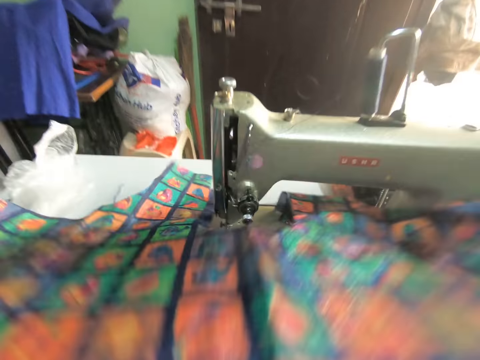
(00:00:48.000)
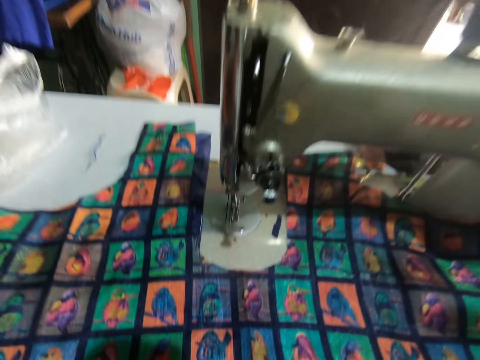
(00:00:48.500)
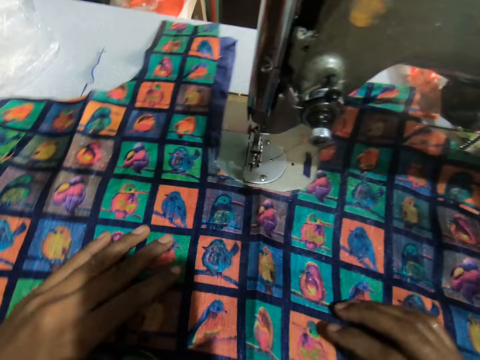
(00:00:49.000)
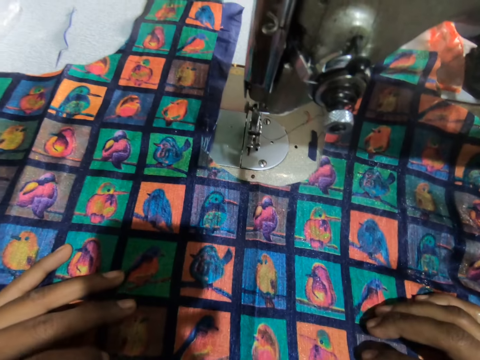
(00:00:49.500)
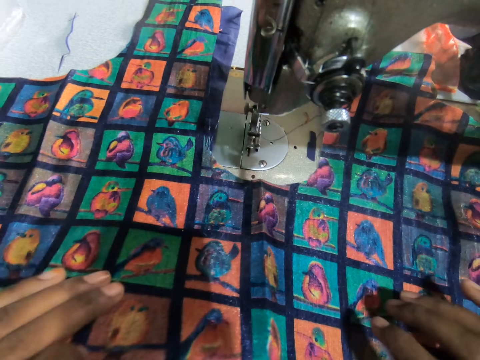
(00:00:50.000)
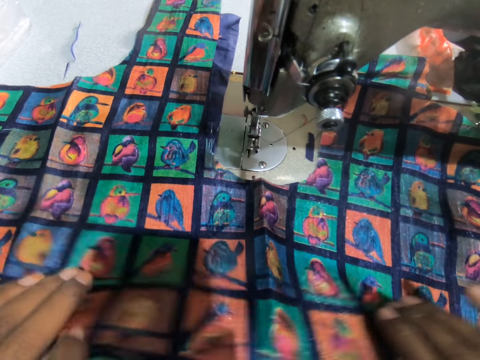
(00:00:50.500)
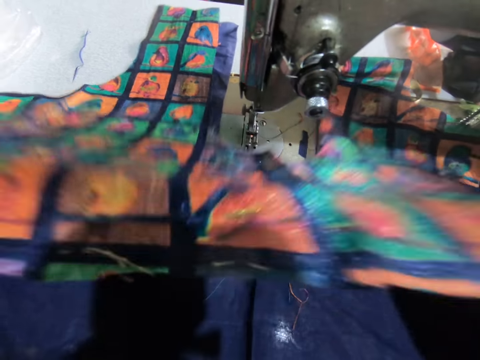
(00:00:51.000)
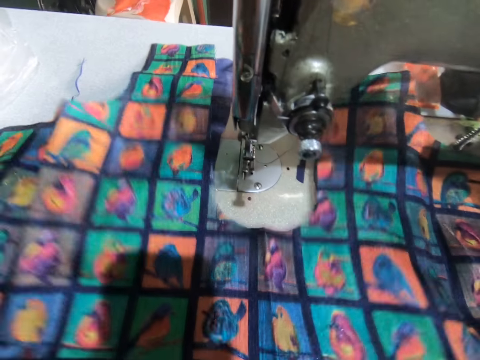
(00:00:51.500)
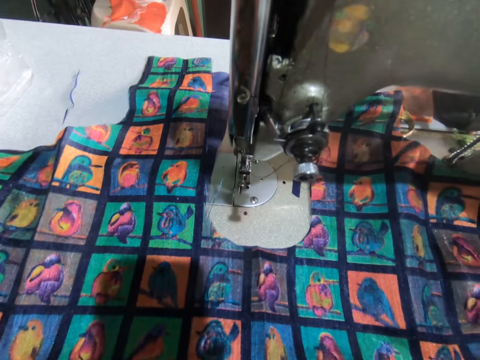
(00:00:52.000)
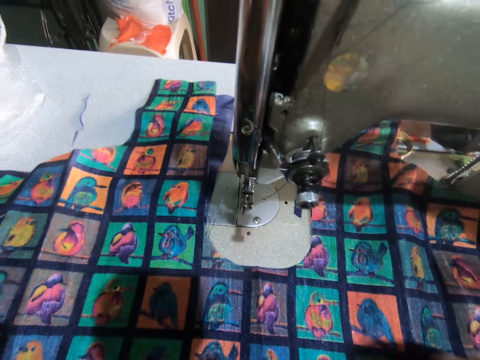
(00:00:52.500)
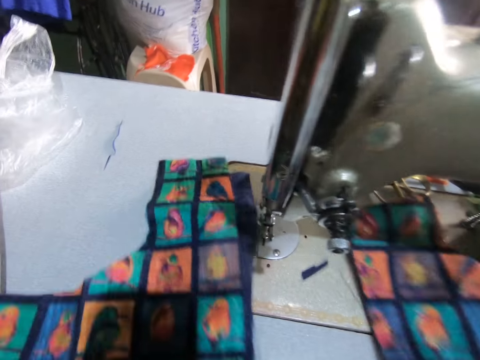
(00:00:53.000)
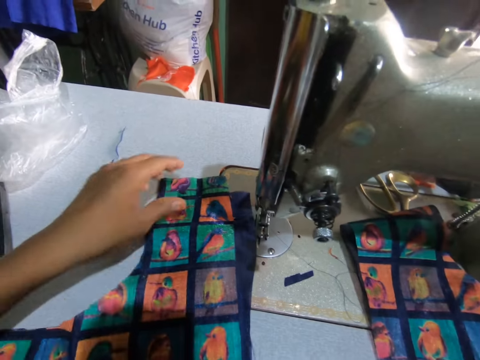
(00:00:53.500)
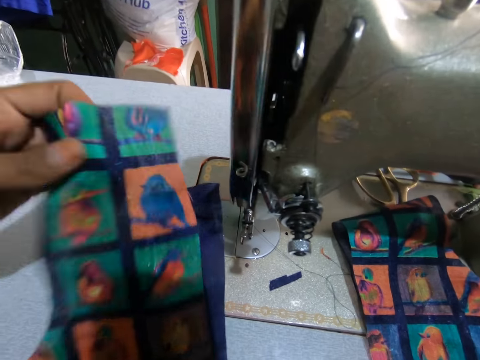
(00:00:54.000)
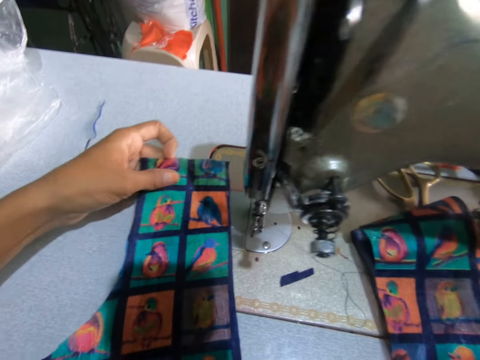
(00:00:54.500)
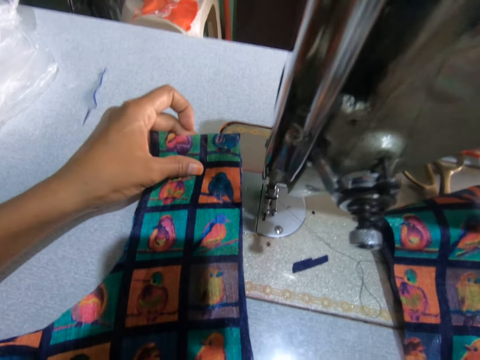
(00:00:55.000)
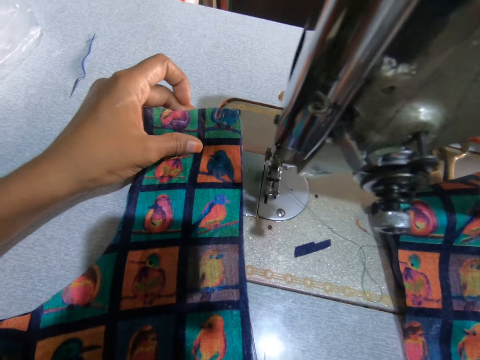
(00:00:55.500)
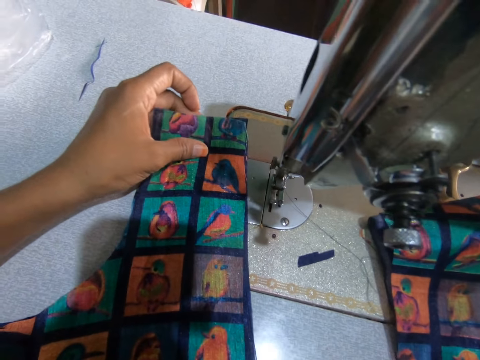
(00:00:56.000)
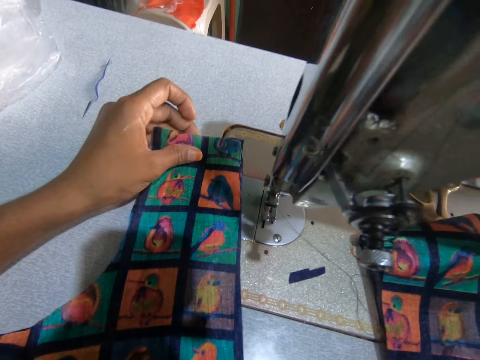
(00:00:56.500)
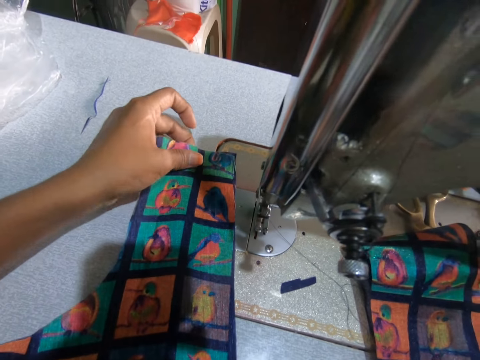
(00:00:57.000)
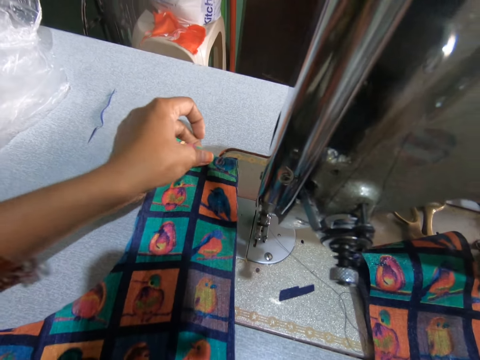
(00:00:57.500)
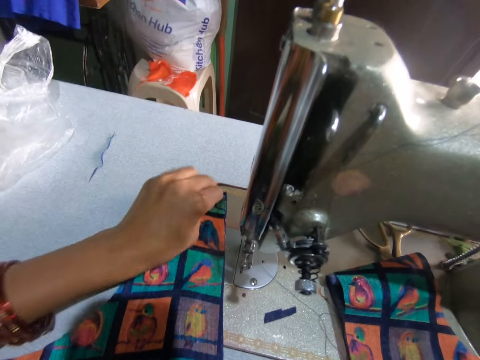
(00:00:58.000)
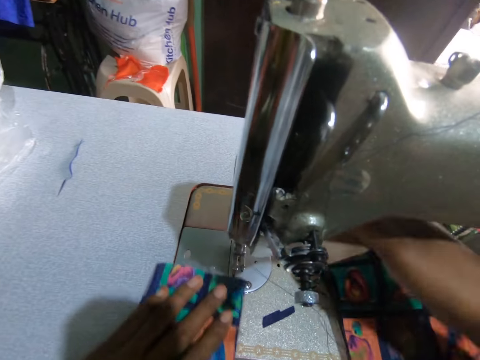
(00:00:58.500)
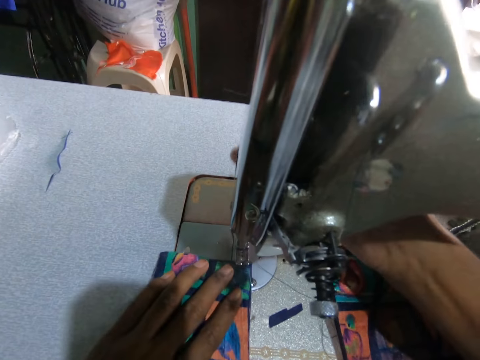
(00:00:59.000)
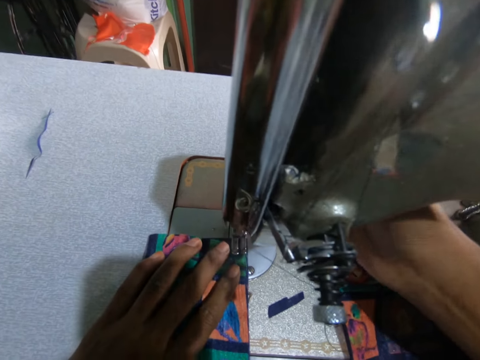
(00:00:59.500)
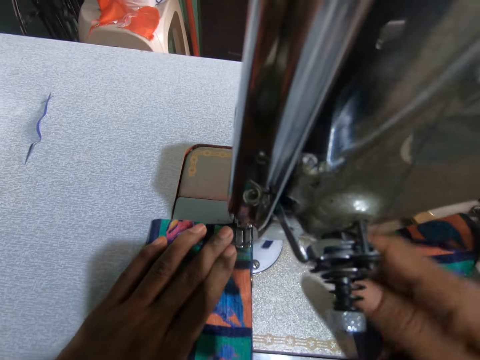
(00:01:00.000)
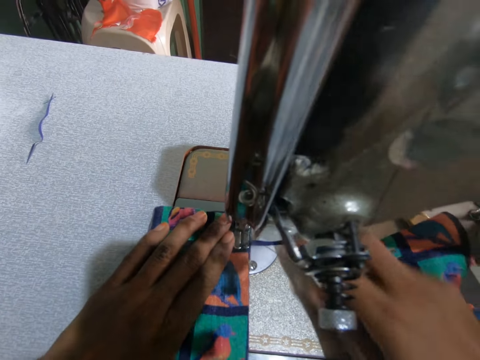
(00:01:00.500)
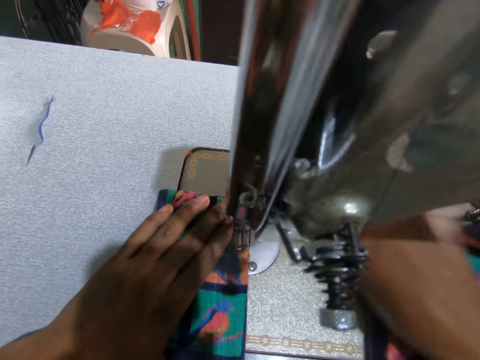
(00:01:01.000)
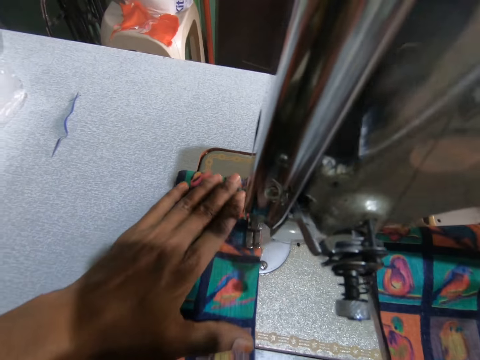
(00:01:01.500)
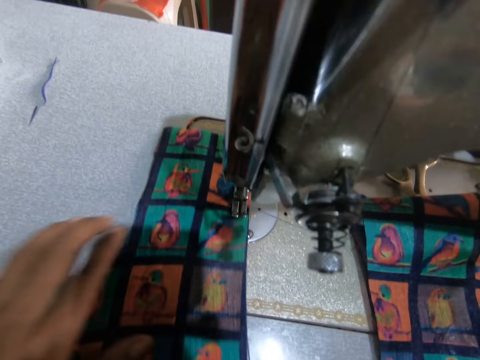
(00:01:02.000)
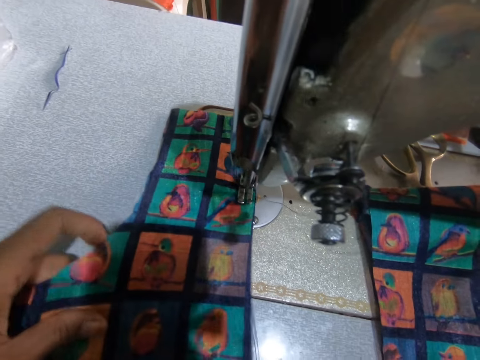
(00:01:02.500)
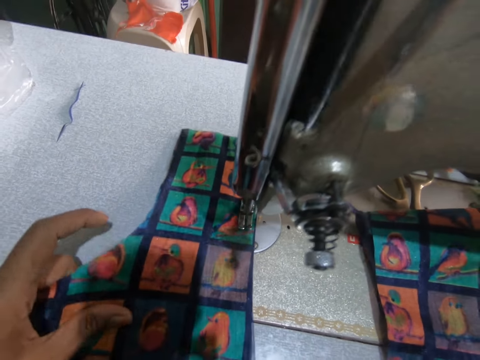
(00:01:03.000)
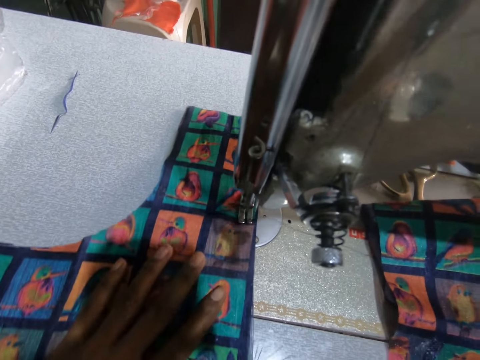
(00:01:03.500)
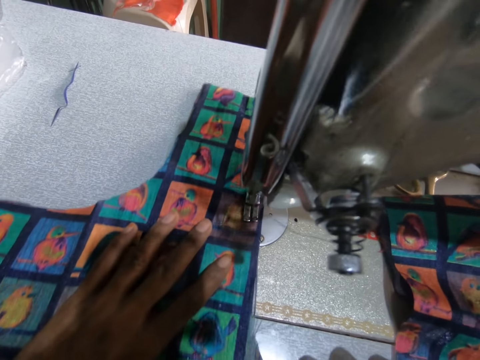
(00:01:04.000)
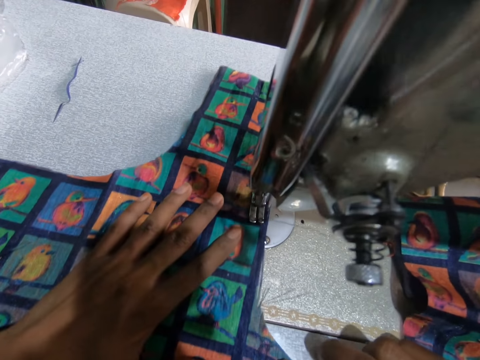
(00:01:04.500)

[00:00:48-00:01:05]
The camera wearer puts the materials on a sewing machine. They lift part of the materials with hands. They move the materials with hands. They lift part of the materials with hands. They put the materials together. They move a presser ball lifter with a hand. They sew the material and lining together with the sewing machine.

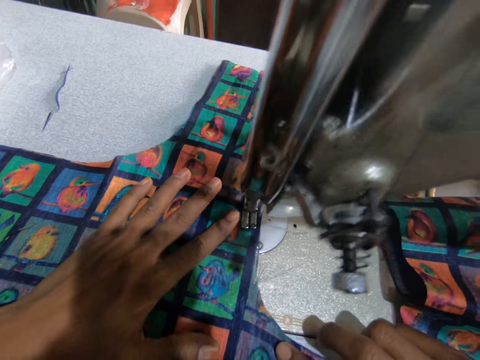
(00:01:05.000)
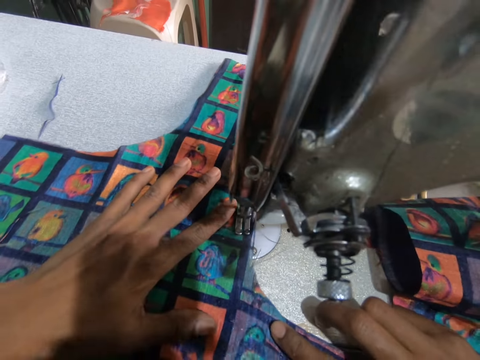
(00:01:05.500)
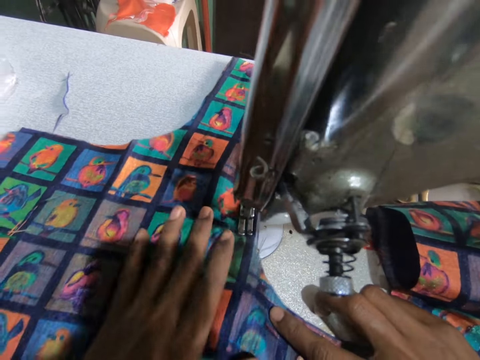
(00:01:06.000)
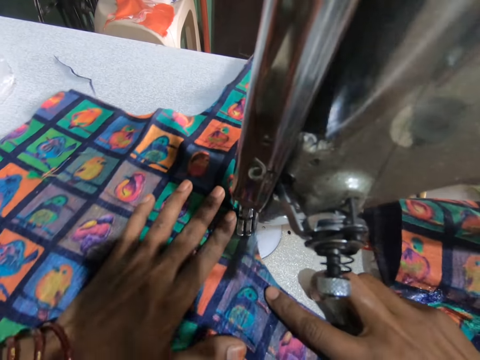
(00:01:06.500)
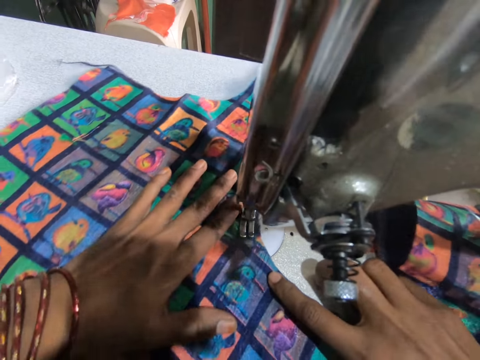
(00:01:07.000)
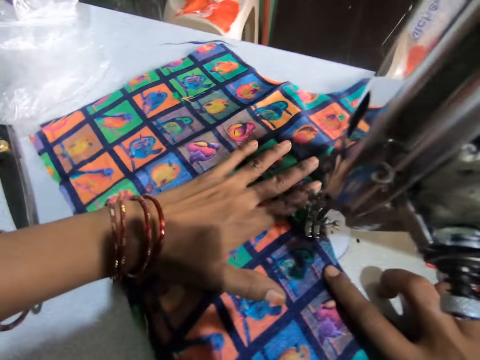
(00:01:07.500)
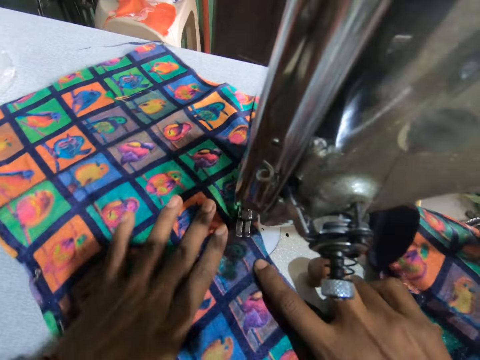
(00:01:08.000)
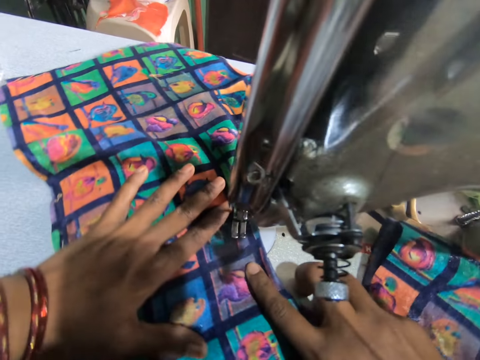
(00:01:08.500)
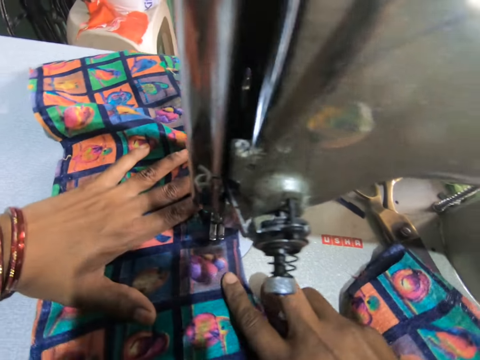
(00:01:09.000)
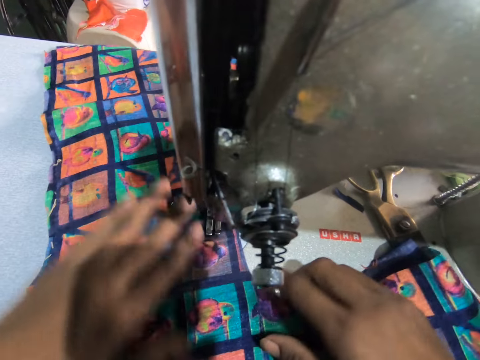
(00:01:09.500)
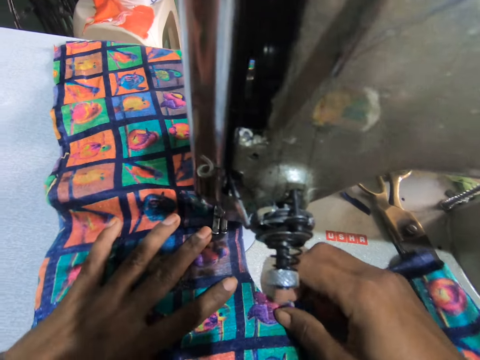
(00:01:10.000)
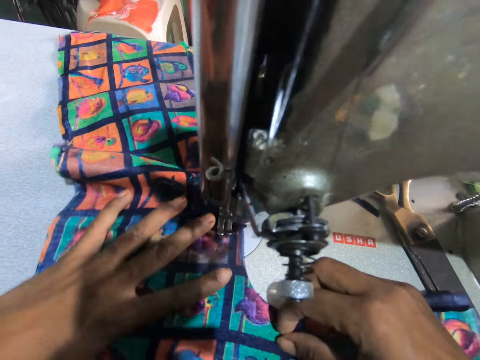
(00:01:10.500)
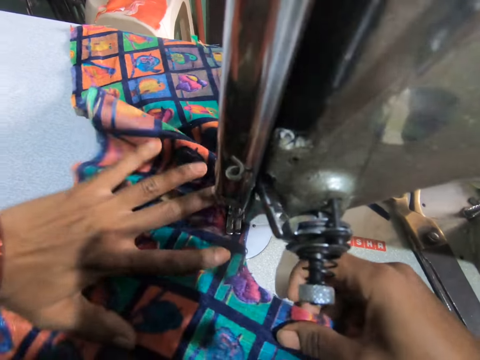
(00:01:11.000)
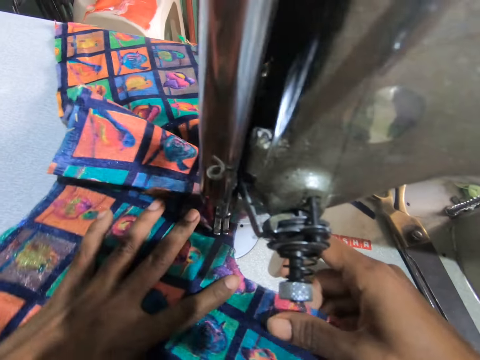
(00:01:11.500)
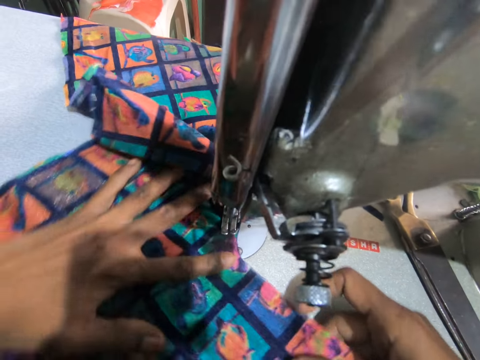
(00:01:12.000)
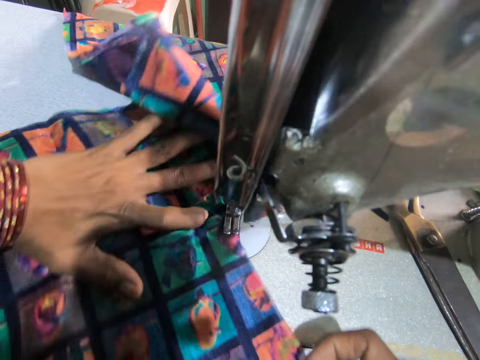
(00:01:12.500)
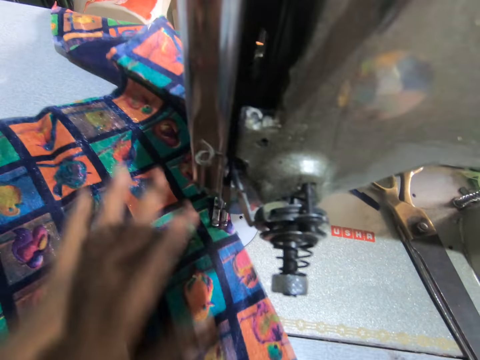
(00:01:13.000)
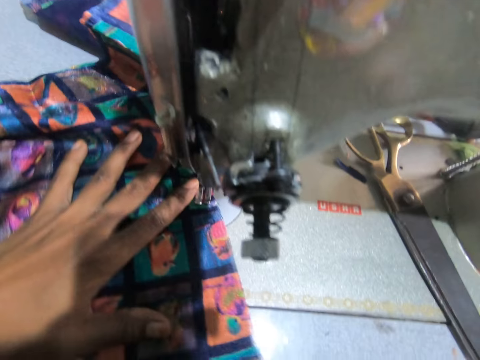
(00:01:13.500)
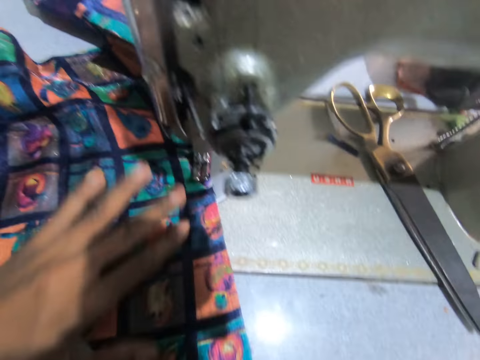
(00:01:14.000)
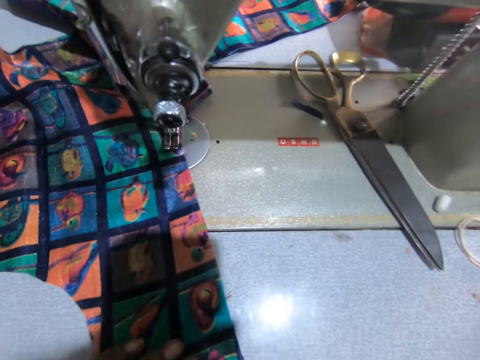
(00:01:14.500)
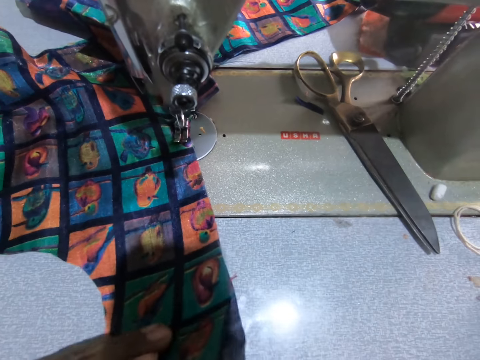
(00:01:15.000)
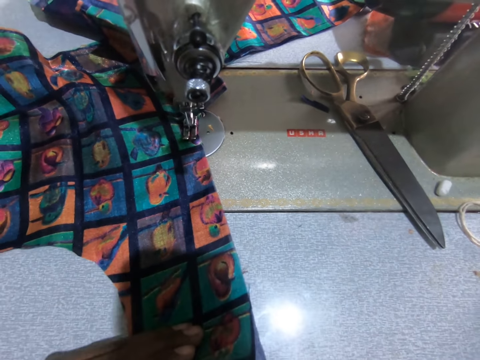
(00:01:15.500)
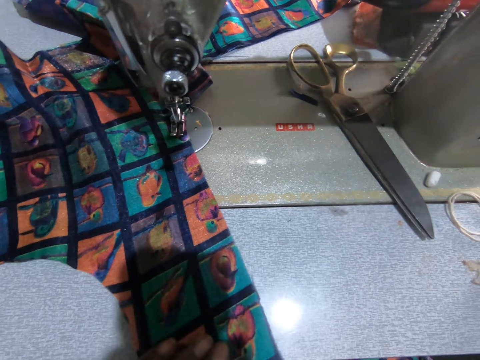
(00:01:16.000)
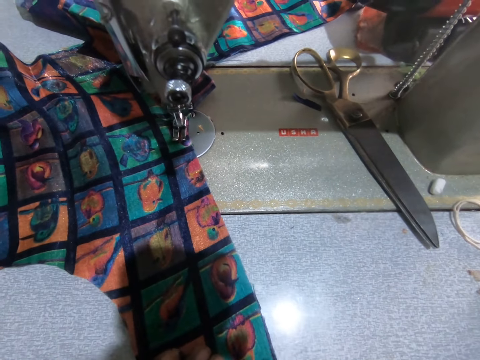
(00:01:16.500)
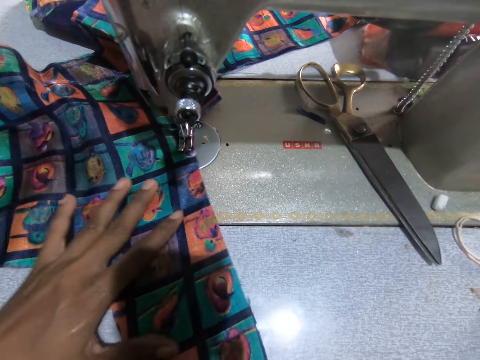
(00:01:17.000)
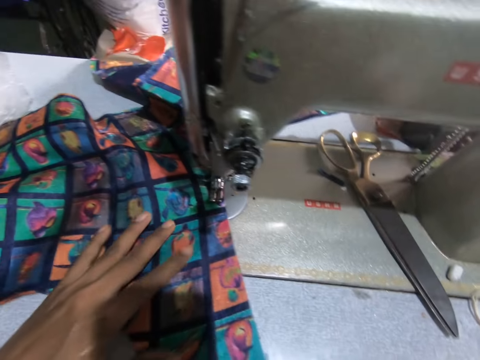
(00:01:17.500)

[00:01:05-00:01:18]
The camera wearer puts the materials together. They stop to sew.
